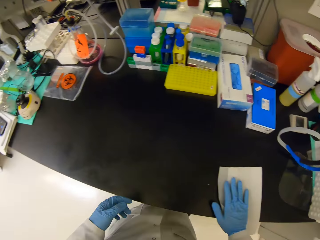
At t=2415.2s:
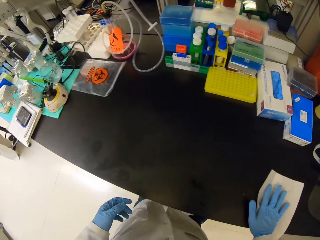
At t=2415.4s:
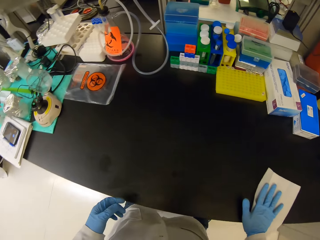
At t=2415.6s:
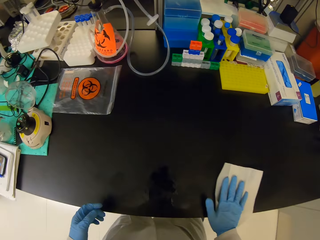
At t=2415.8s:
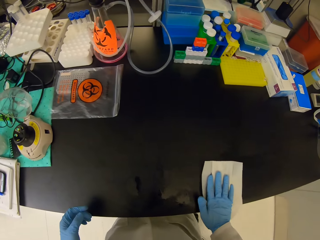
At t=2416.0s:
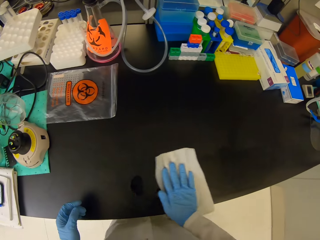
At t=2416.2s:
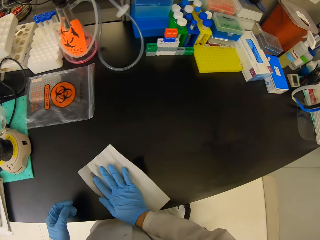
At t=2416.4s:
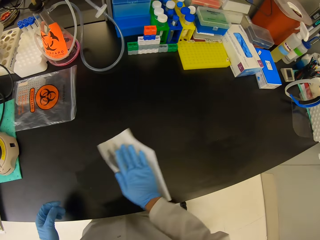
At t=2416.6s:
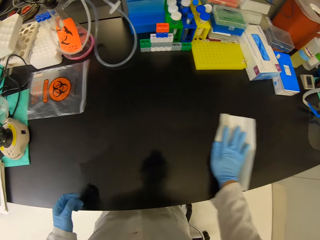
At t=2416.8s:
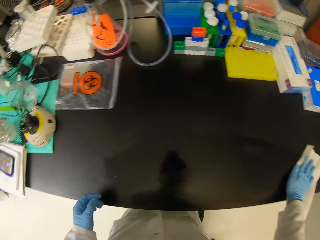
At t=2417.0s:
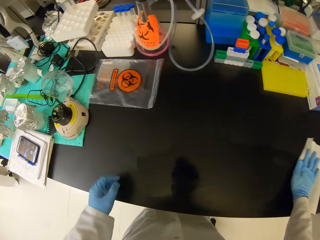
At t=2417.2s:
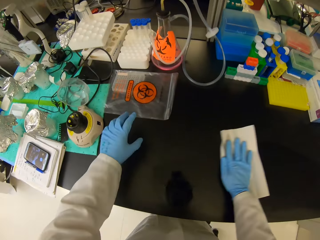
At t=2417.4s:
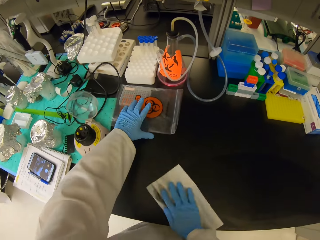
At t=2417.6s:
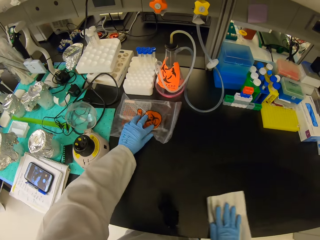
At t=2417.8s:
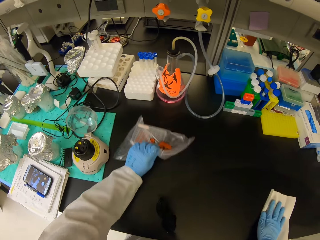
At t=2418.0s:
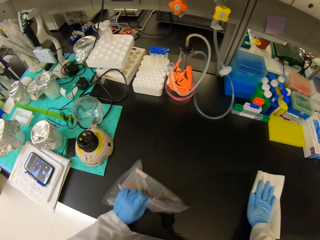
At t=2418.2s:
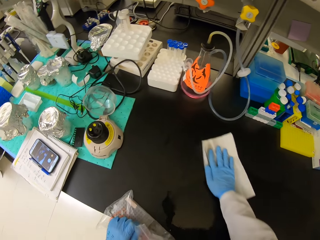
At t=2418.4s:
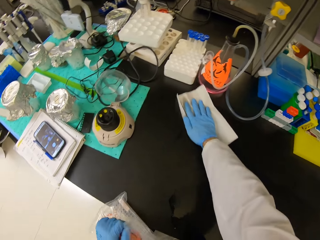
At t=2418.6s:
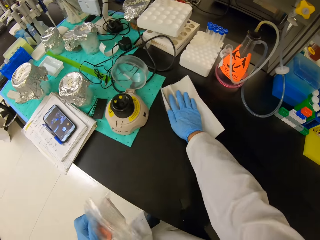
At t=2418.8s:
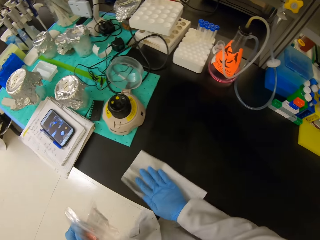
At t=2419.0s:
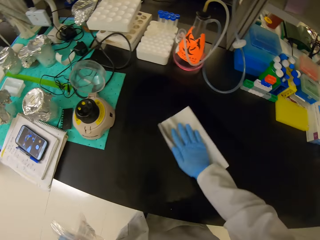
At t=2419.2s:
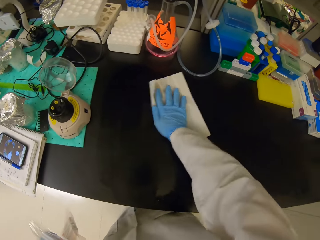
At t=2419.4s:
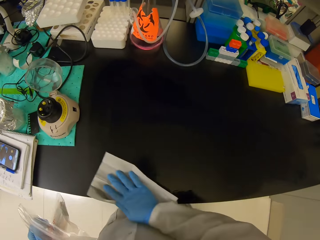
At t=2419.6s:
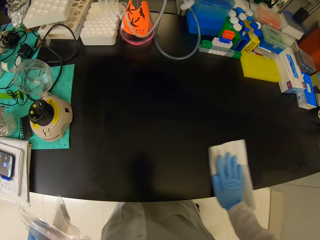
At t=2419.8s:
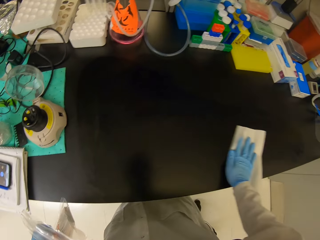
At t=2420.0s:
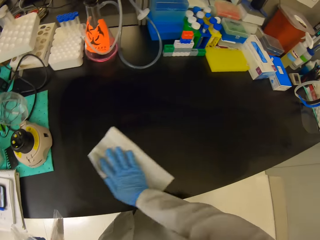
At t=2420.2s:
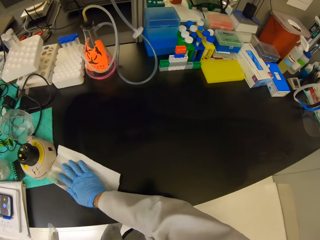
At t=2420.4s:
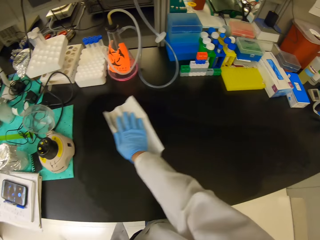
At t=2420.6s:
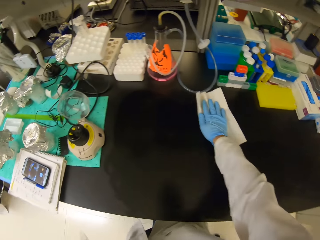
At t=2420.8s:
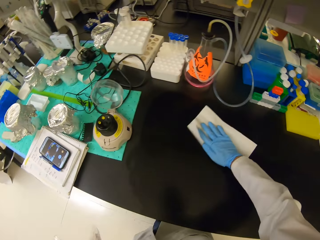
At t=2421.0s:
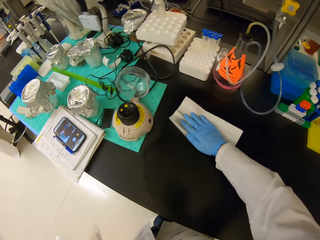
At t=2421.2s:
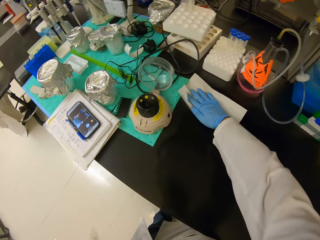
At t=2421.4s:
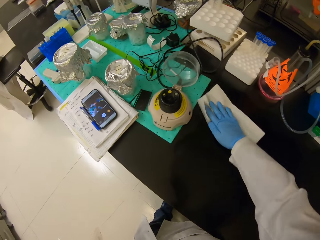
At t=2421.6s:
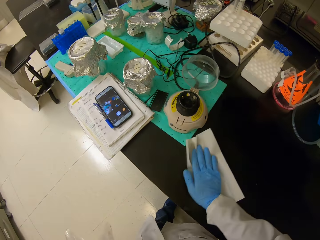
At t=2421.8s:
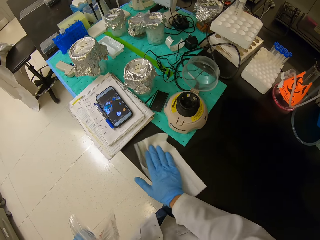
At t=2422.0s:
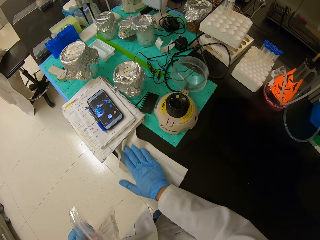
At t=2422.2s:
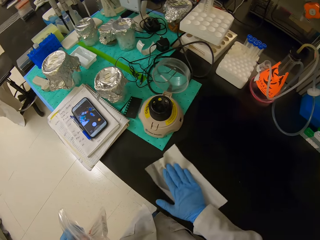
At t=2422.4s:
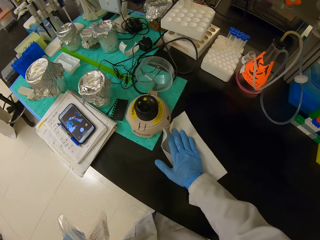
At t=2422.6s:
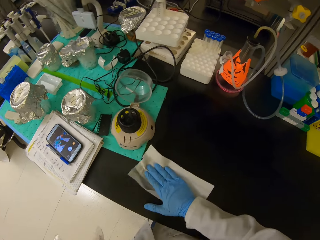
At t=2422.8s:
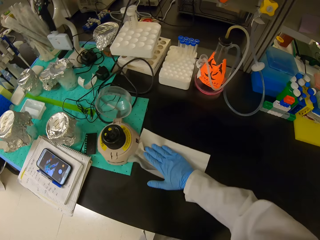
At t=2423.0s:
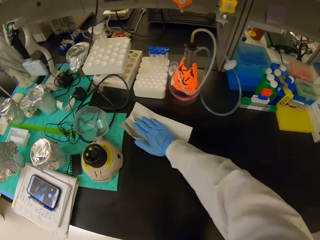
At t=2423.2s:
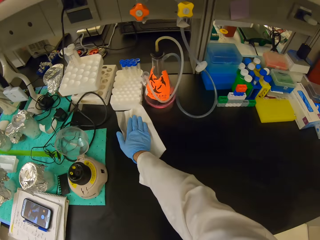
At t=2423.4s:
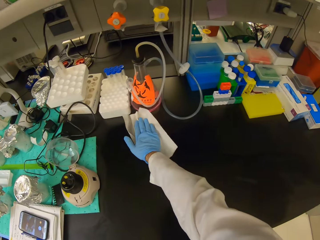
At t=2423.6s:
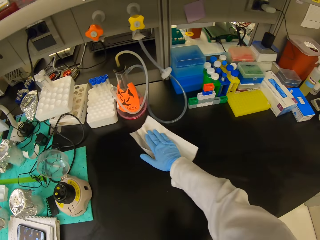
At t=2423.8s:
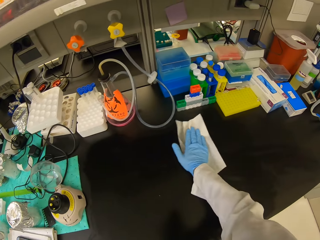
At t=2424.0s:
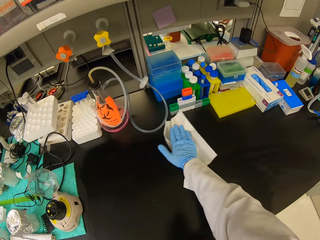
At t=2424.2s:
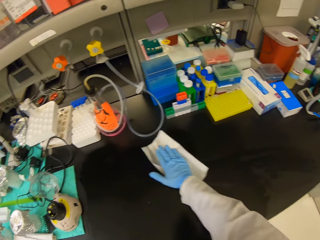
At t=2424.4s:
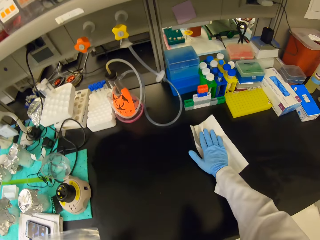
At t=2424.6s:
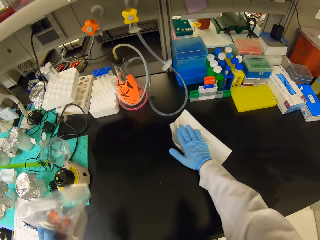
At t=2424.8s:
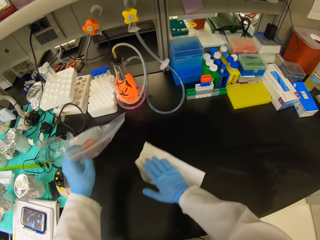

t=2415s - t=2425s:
The camera wearer puts the white paper on the table. They clean the table with the white paper. They pick up a nylon paper from the table. They move the nylon paper or plastic bag. They clean the table with the white paper.

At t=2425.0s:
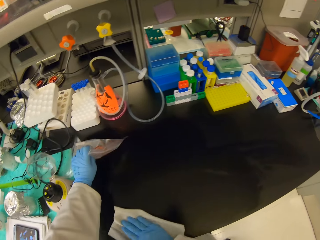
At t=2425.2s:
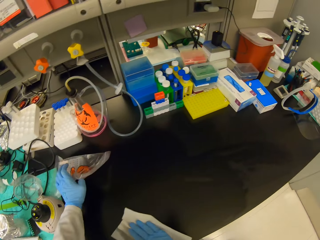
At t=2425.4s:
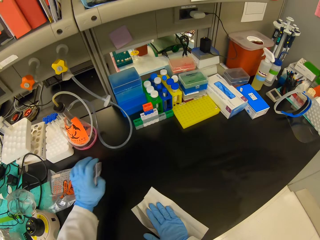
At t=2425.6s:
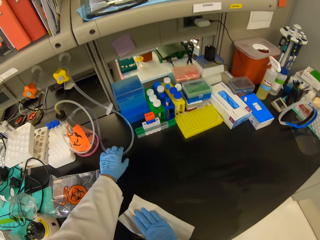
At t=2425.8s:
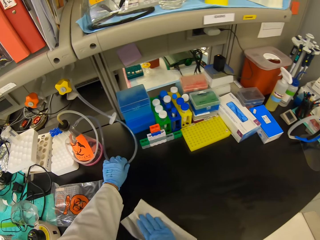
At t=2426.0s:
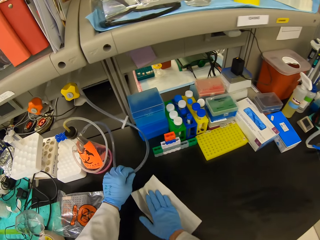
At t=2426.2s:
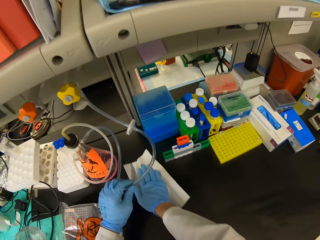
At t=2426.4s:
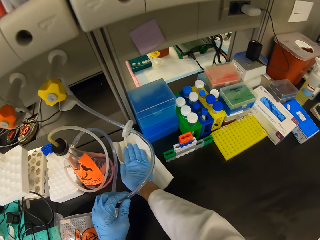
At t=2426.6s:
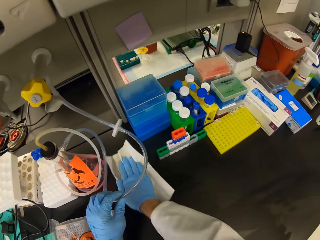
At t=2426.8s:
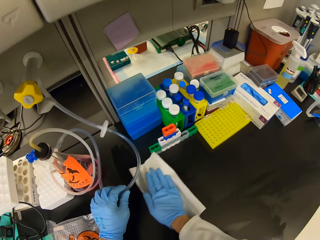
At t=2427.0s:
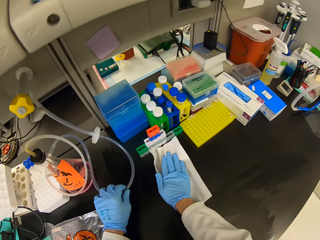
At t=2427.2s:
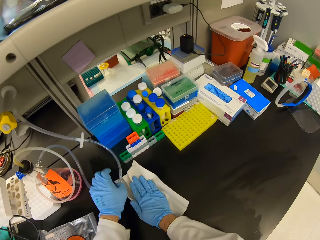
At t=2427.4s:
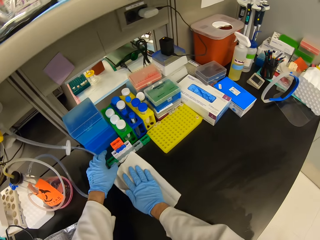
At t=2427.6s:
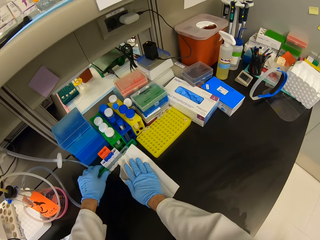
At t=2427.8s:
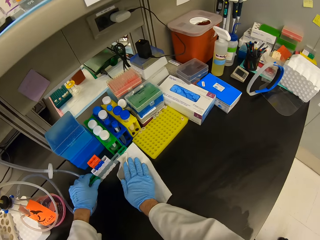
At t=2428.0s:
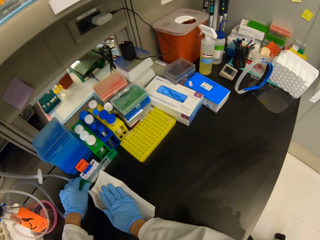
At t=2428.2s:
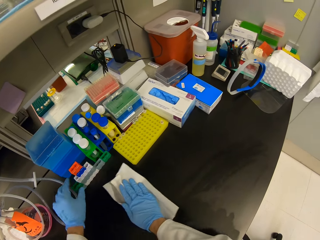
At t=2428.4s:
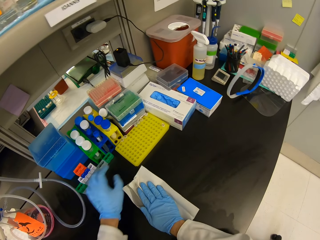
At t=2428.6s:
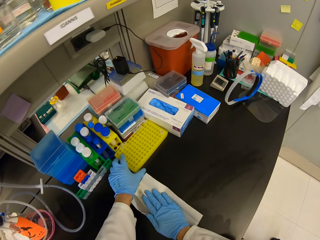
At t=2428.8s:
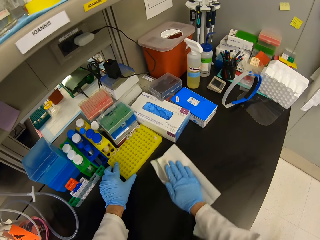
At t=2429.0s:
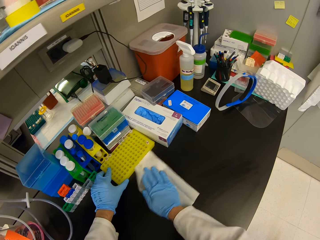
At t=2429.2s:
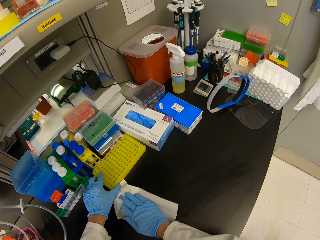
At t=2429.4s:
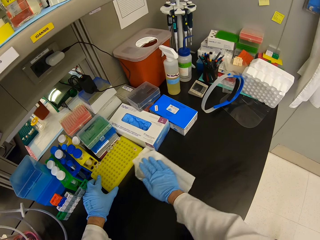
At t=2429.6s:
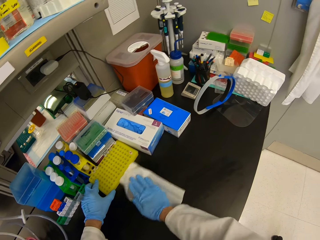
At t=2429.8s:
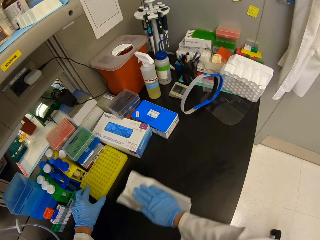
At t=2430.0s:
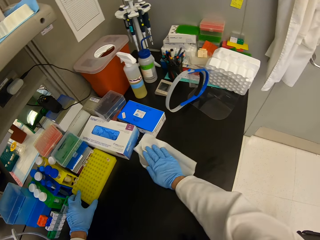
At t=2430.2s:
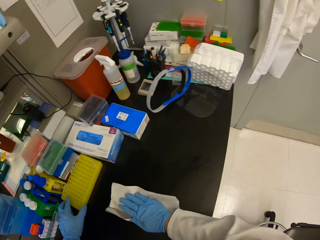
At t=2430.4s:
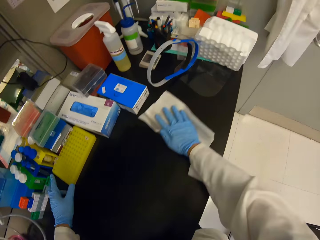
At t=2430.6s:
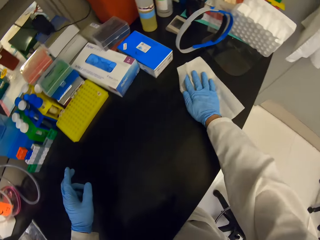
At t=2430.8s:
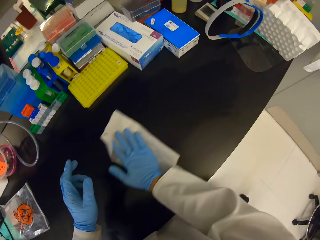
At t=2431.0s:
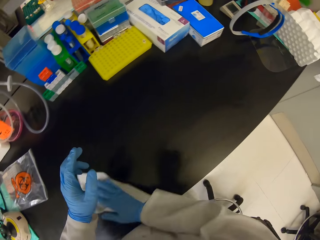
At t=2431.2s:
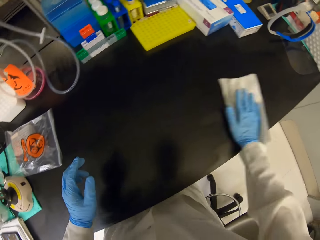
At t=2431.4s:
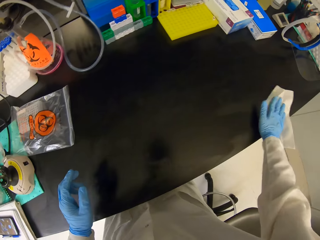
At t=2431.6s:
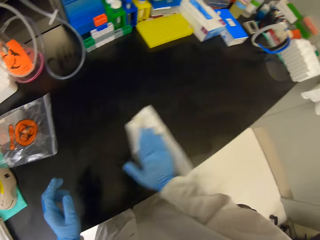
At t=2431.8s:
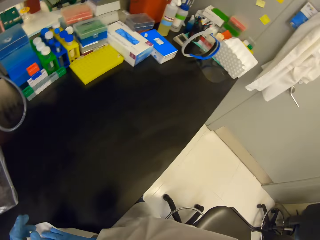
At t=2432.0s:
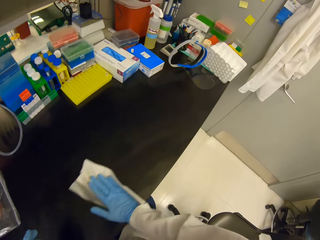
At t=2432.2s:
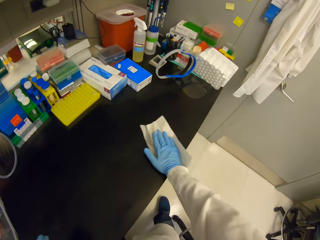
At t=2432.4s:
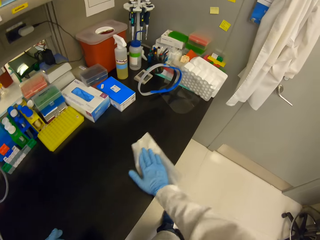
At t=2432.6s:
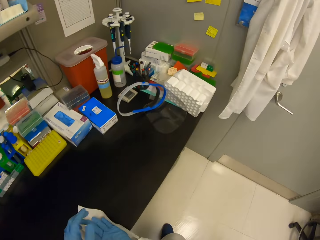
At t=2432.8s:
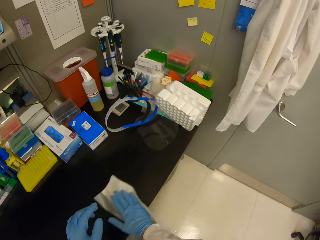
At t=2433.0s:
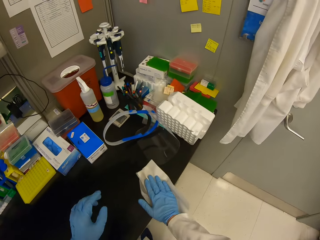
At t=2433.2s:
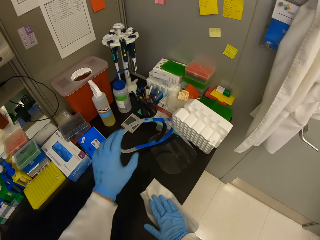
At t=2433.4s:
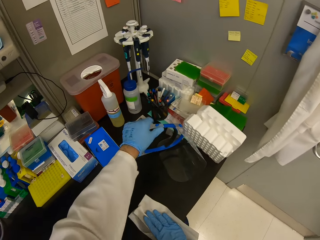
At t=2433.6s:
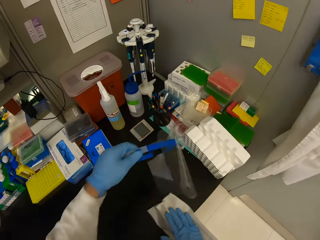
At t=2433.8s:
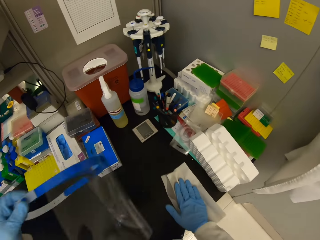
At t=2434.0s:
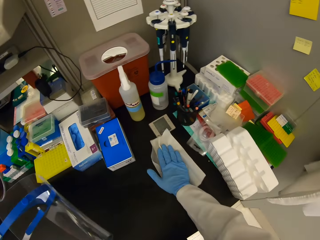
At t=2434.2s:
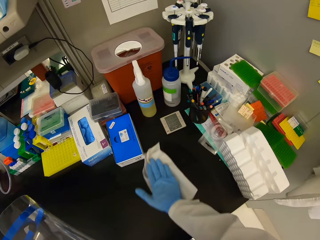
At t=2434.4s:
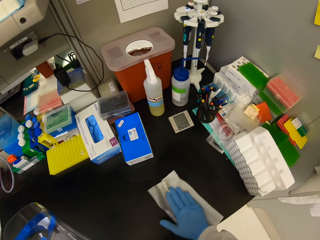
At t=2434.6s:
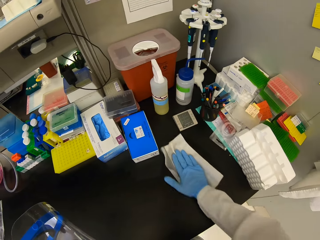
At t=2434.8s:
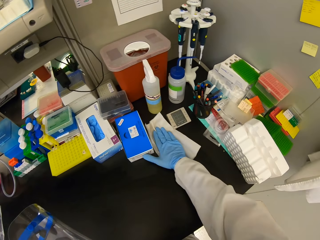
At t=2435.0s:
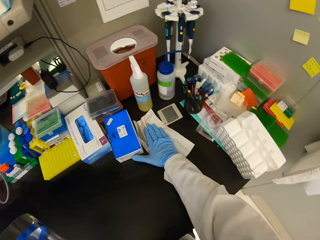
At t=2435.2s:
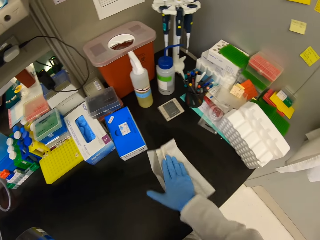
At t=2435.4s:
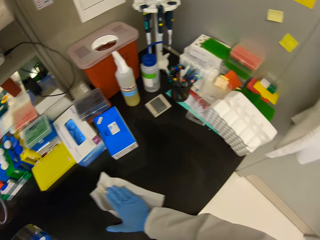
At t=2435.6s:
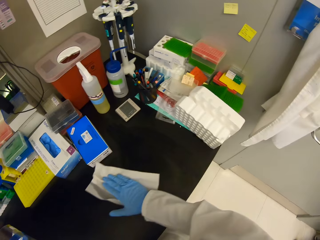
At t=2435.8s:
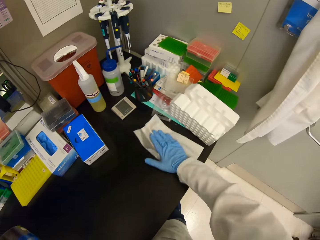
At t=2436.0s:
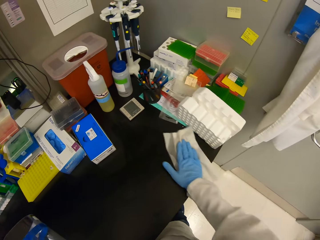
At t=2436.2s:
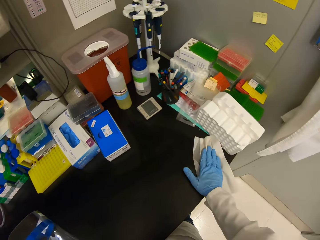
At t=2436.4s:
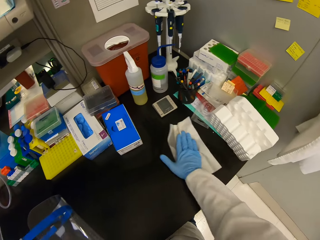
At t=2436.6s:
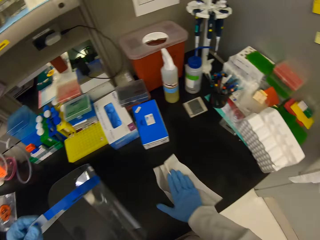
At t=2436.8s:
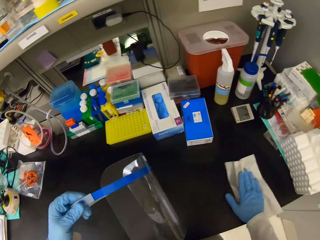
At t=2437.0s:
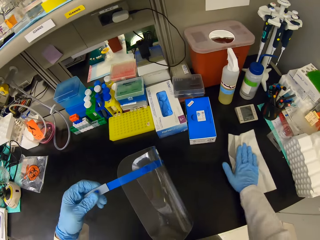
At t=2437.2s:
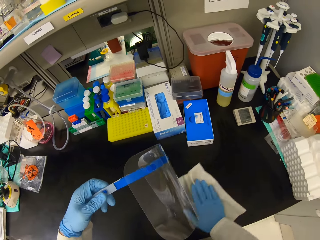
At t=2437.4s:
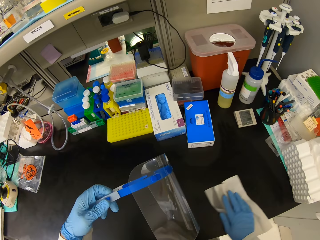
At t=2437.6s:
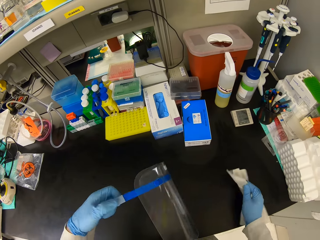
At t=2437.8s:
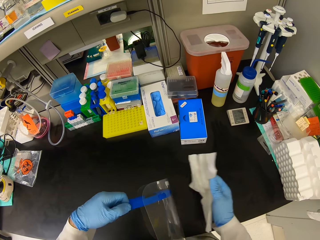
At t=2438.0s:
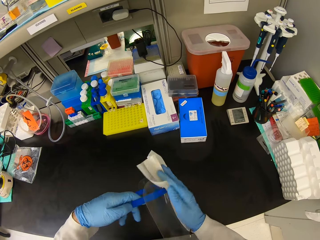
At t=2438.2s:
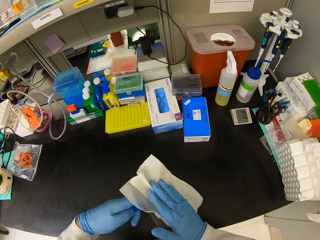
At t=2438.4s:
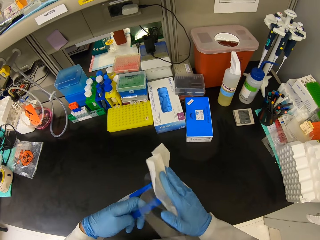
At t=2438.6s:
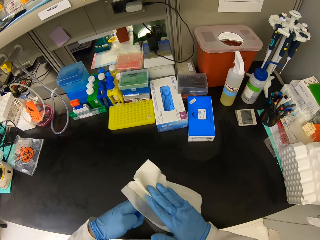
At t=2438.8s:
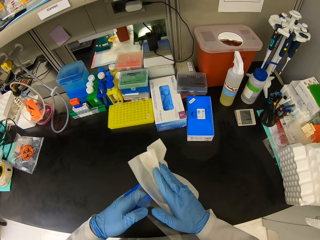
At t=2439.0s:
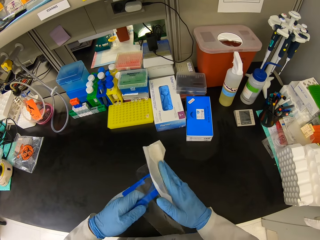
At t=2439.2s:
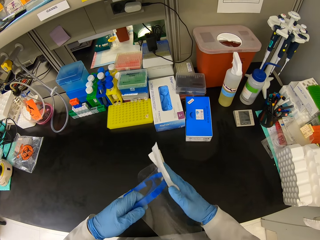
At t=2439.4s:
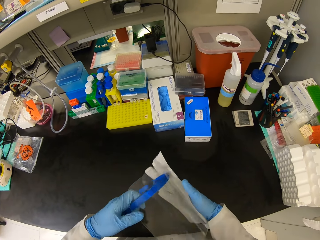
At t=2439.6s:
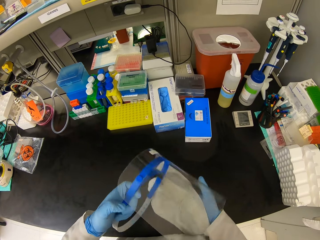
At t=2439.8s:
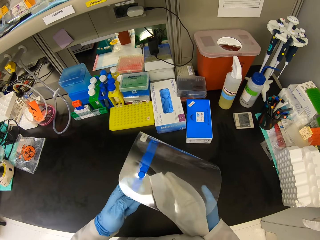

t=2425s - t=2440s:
The camera wearer puts the nylon paper on the table. They hold a plastic tube. They clean the table with a white paper. They lift up the plastic pipe on the table. They squeeze small test tube racks on the table. They grab a yellow test tube rack. They clean the table with the white paper. They pick up a glass mask from the table. They clean the table with the white paper. They put the glass mask on the table. They clean the glass mask with the white paper.
